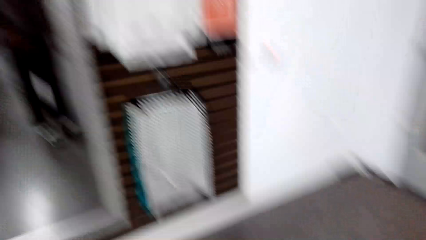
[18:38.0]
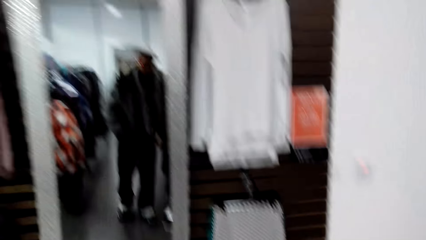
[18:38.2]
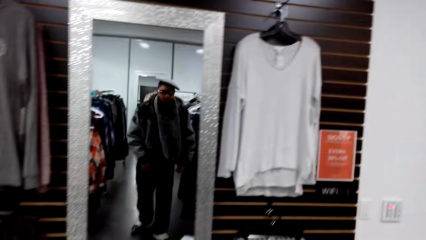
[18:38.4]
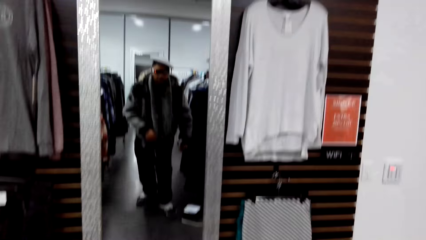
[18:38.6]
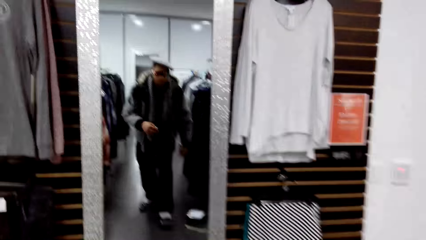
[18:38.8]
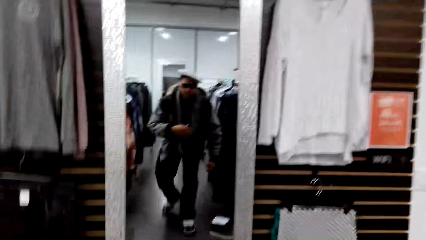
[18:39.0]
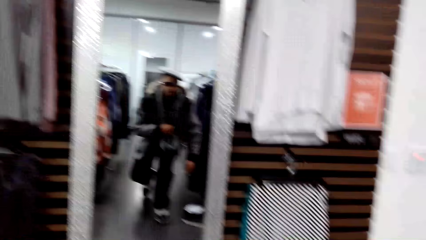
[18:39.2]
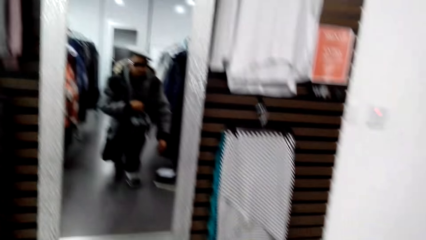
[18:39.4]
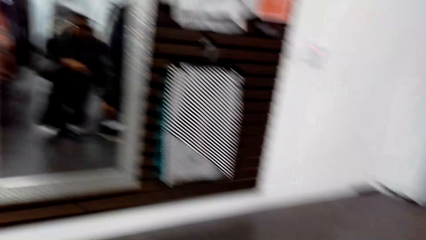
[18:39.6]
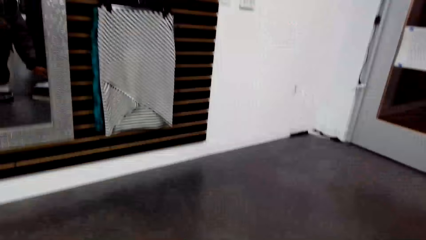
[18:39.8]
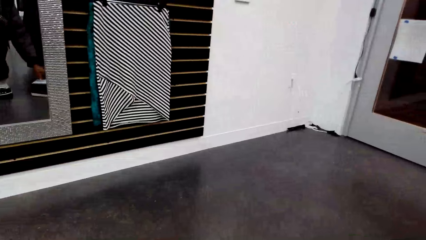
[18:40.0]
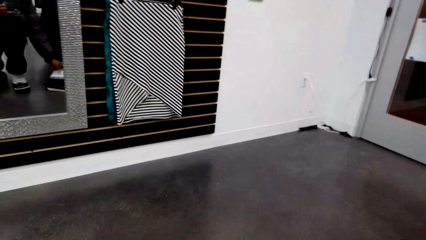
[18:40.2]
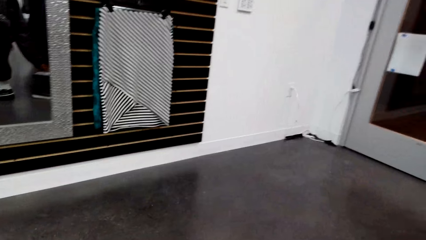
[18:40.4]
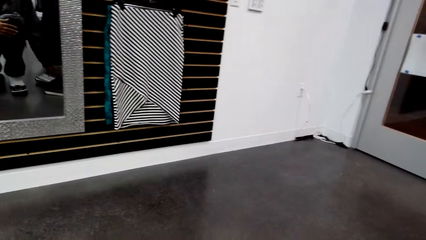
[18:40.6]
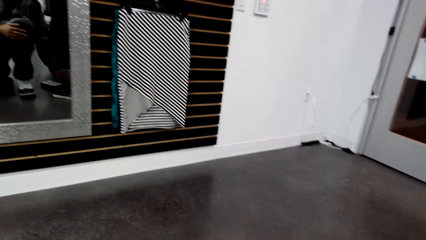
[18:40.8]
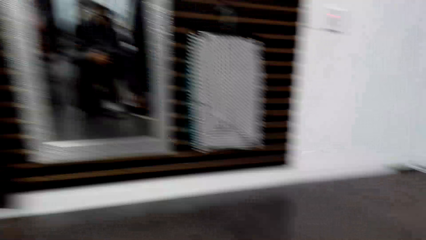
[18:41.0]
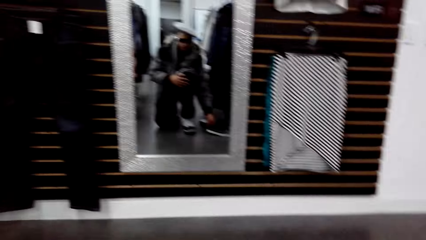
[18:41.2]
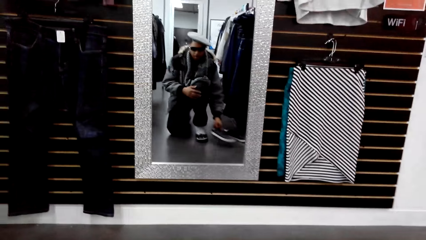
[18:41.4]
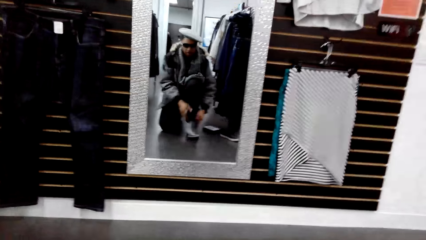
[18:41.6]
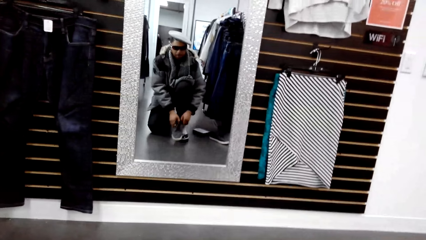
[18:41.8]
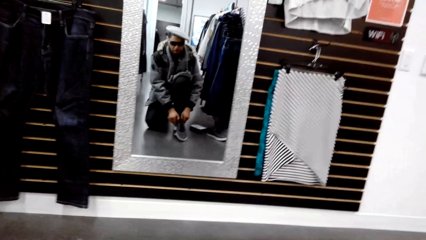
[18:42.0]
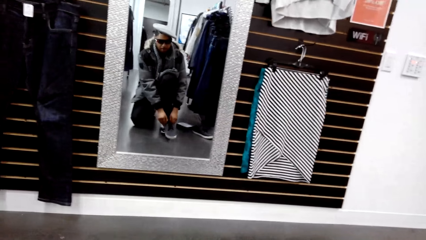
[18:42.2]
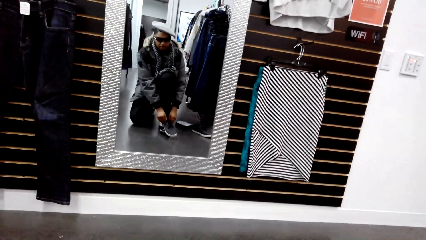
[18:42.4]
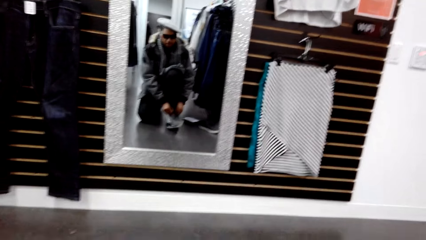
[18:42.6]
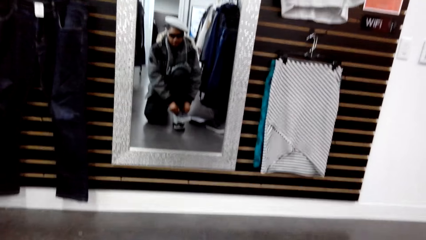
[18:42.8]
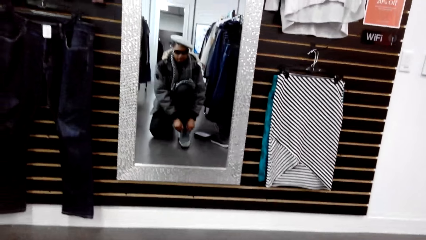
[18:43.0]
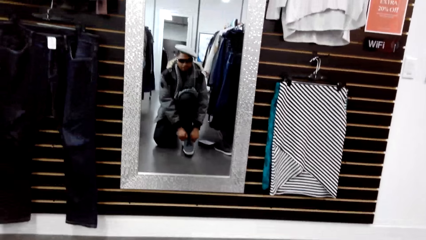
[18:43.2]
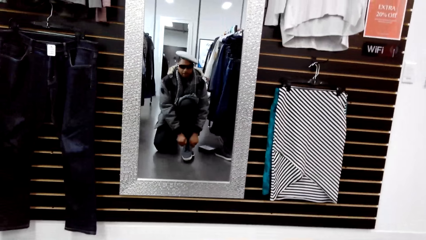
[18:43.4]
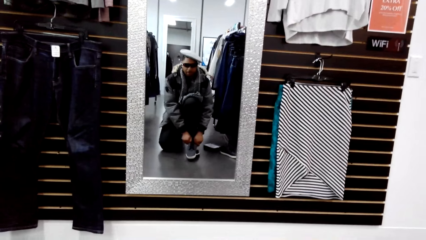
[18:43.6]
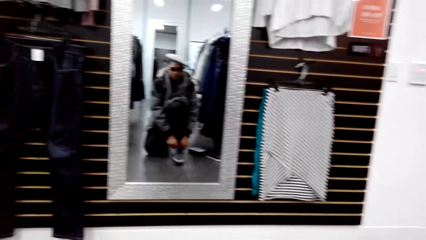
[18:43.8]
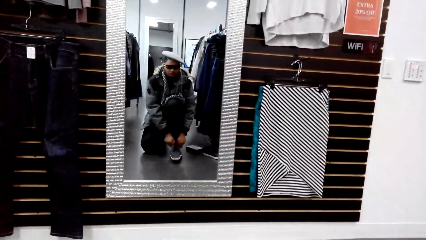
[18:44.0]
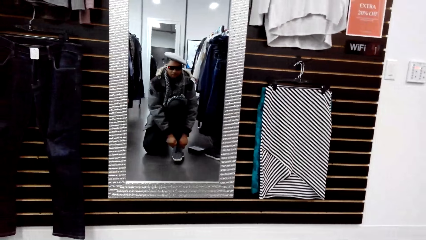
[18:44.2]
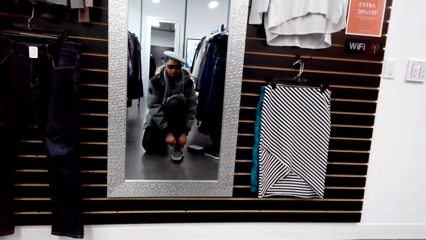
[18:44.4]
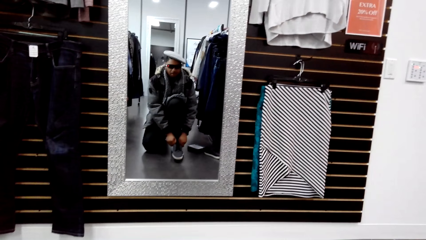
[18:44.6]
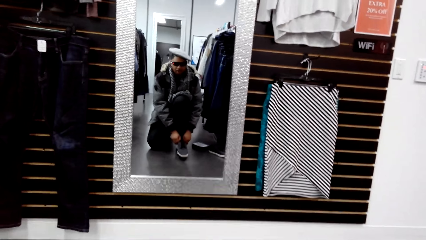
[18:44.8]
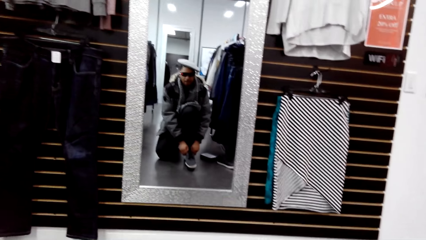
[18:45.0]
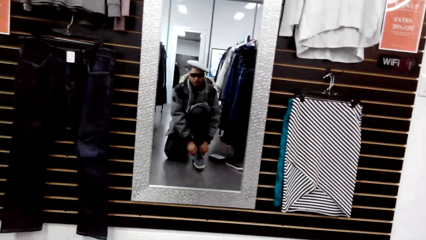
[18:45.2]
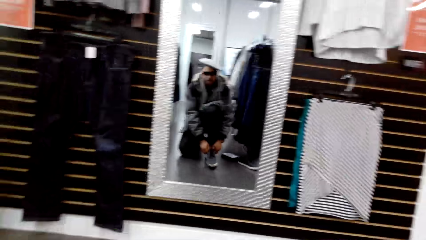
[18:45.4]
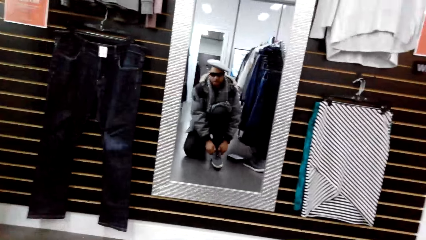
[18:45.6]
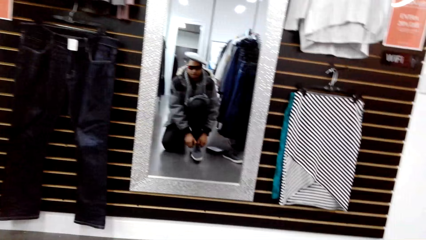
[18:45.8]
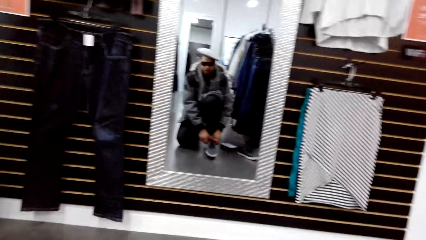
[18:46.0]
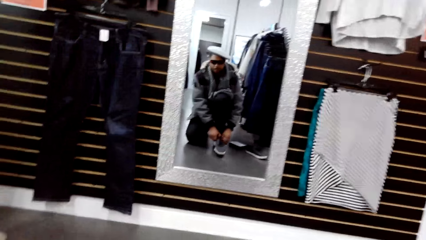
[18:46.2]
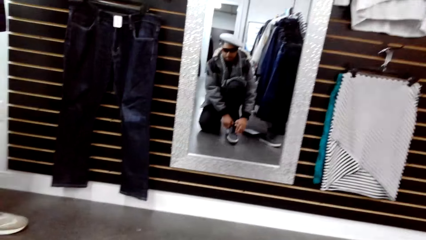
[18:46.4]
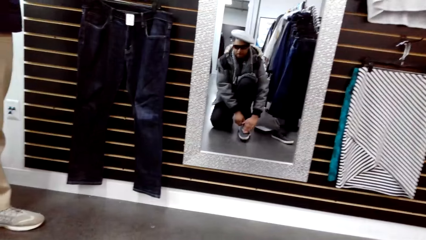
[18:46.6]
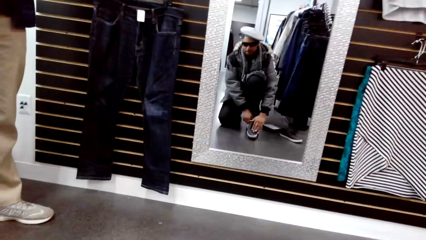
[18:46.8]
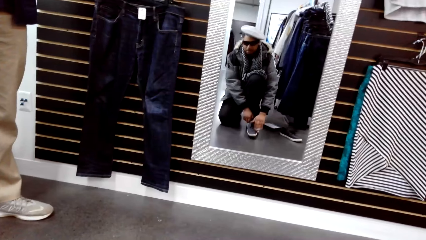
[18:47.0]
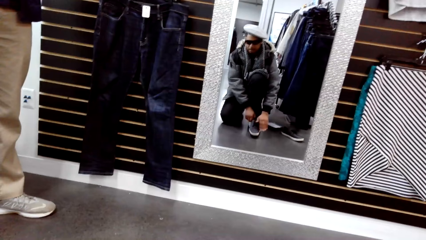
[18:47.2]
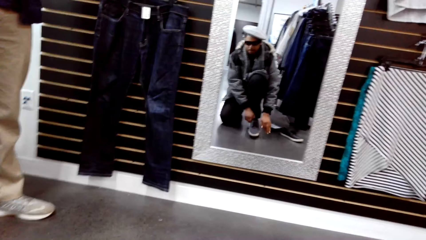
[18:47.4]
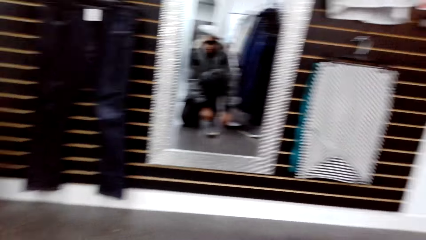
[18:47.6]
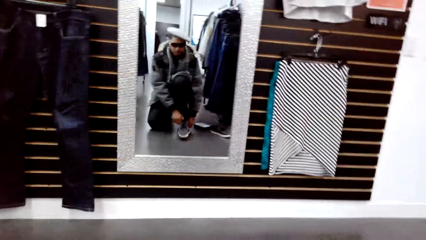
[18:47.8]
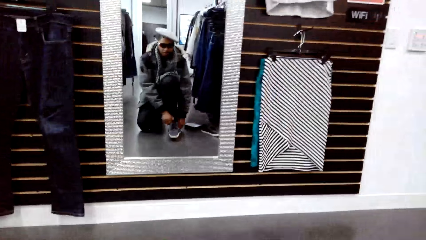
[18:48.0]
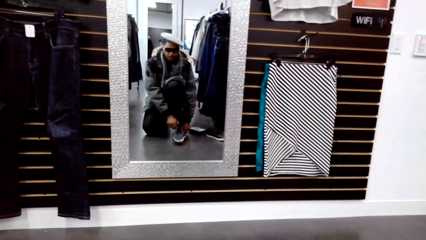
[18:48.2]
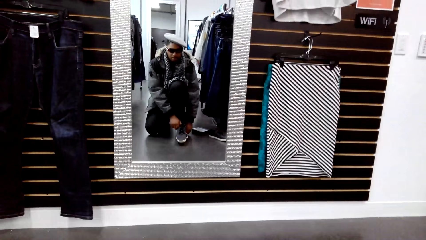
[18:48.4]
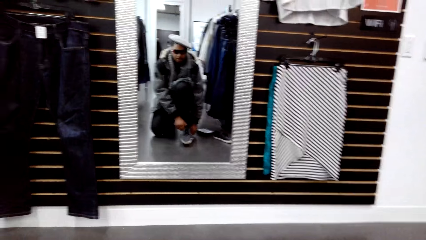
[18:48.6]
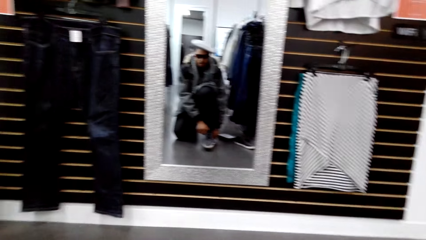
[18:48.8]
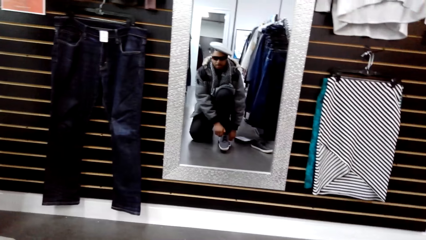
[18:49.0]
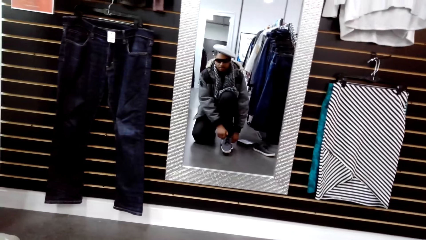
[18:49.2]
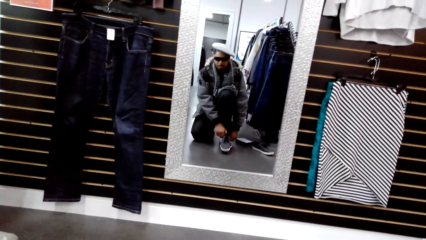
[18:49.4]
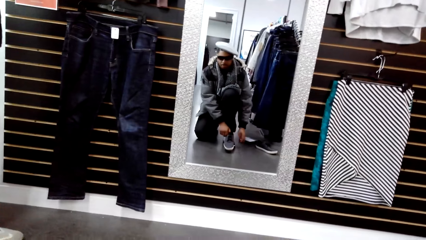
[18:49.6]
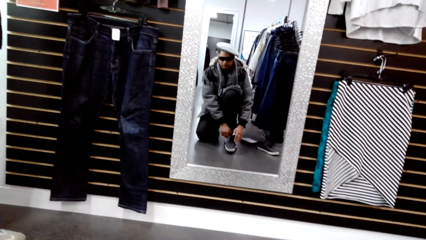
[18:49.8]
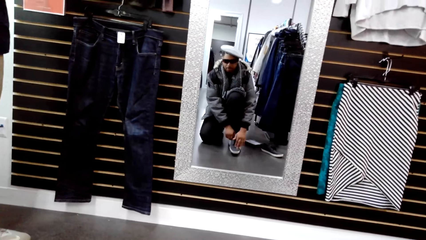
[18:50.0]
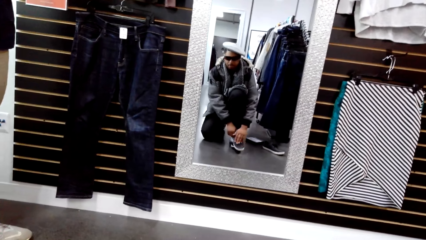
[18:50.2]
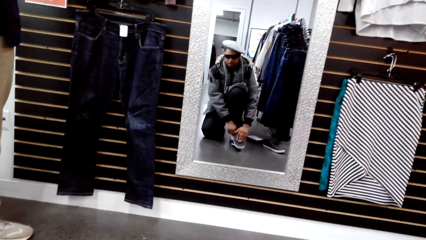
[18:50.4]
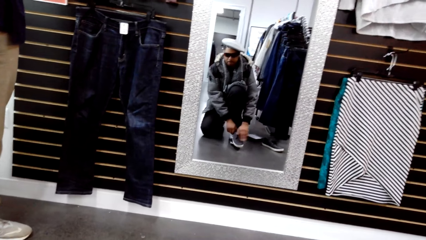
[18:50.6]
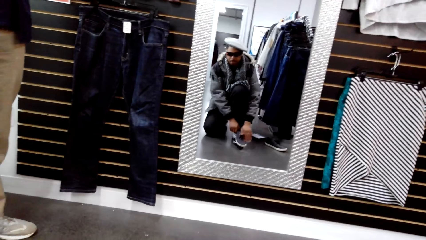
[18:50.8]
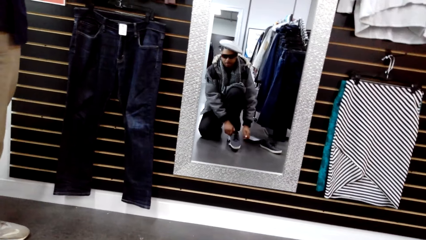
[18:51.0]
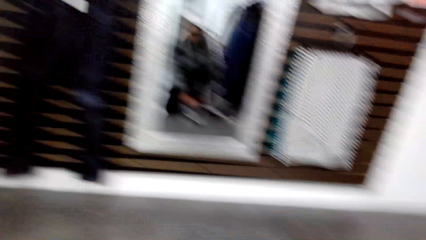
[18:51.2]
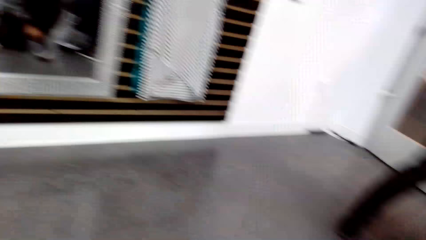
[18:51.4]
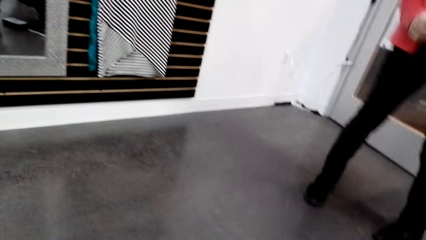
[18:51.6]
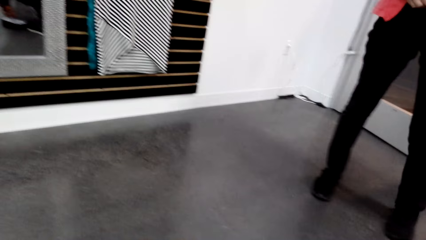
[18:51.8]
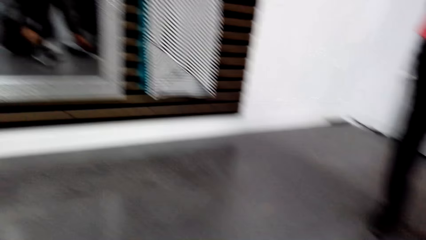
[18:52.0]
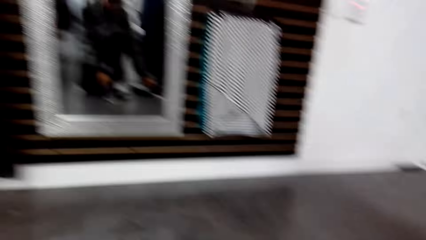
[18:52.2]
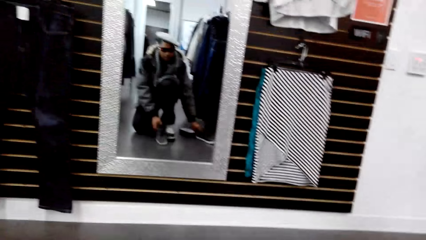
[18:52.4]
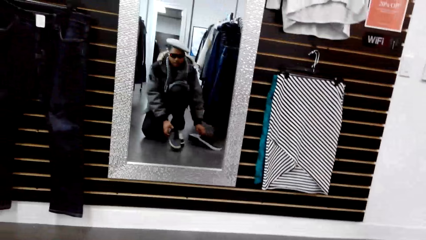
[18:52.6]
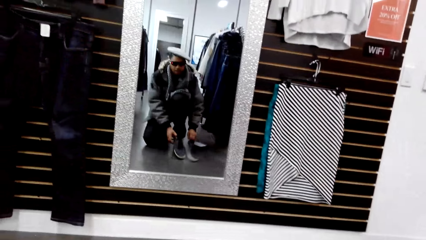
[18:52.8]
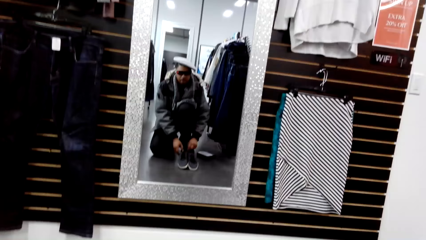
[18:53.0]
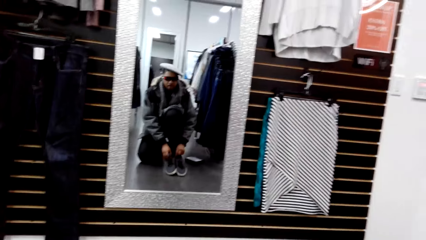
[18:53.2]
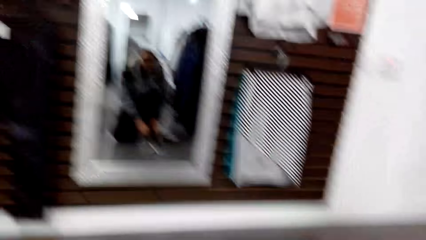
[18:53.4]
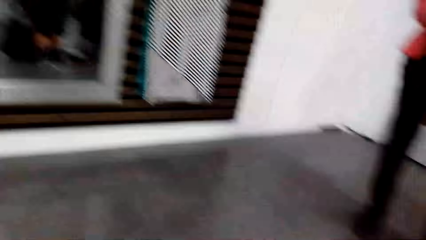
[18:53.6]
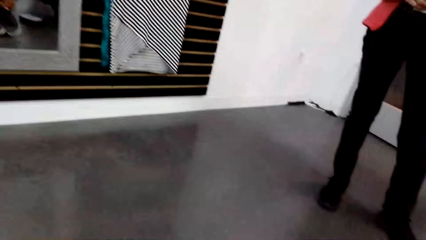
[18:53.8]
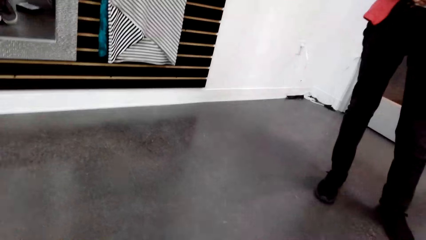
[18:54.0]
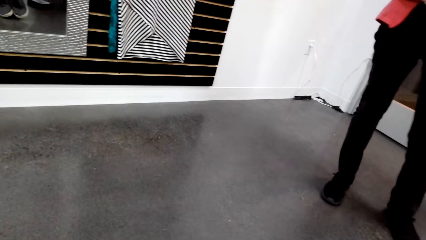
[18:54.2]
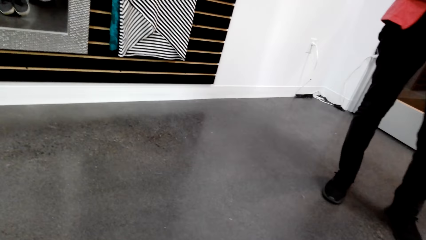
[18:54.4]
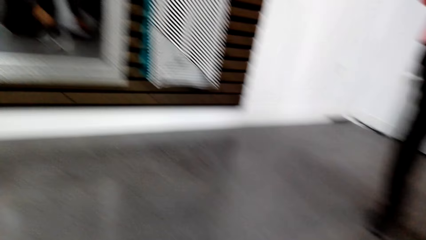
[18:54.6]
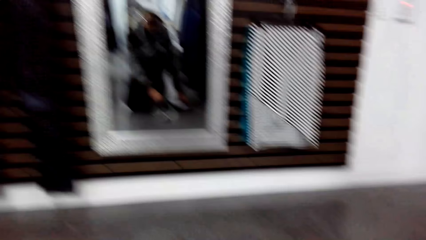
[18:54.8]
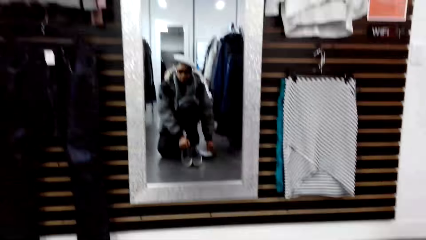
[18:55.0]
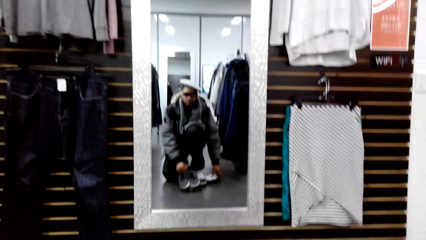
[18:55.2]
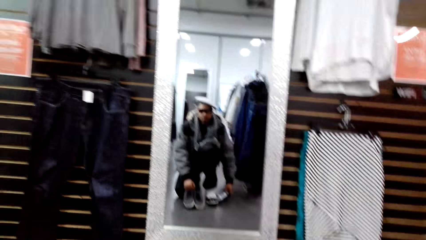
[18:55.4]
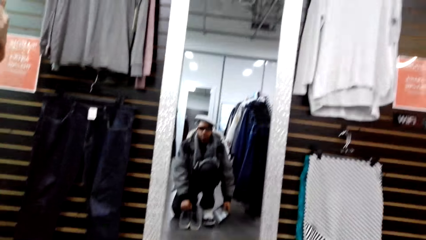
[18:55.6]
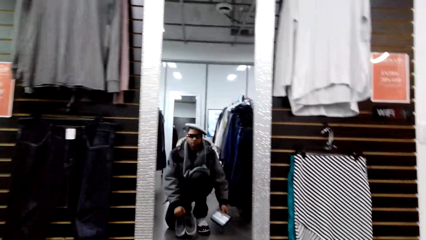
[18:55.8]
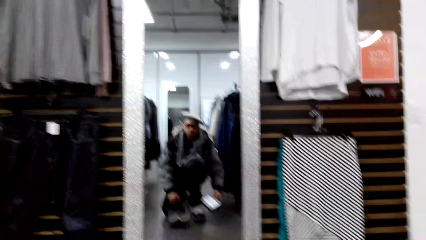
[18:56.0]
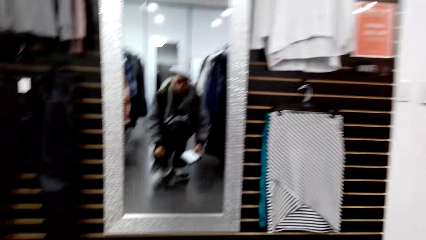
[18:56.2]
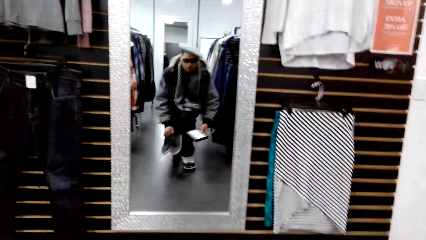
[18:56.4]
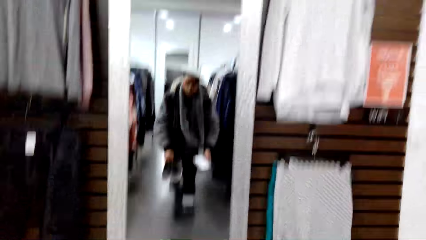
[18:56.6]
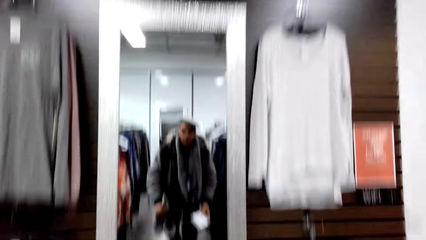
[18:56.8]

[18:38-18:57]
The camera wearer squats. He picks the right part of a shoe from the floor with his left hand. He holds the right part of the shoe with his hands. He tests the right part of the shoe around his right foot. He moves his right hand around the right part of the shoe. He touches the shoes. He moves his right hand around the right part of the shoe again. He picks the left part of the shoe from the floor with his right hand. He picks a pack of singlets from the floor with his right hand. He holds the pair of shoes with his left hand.
